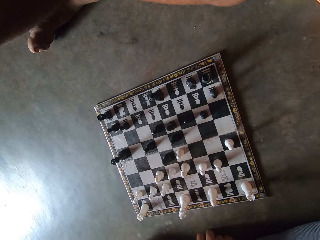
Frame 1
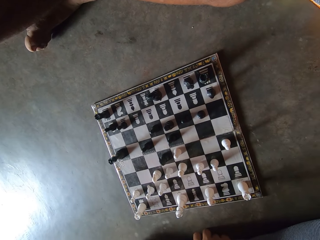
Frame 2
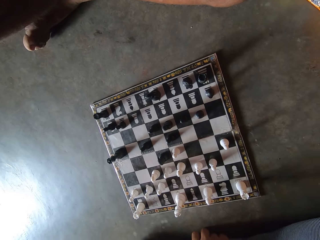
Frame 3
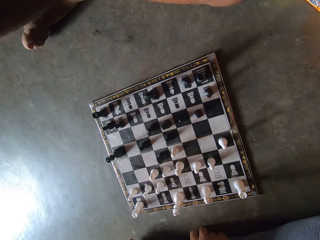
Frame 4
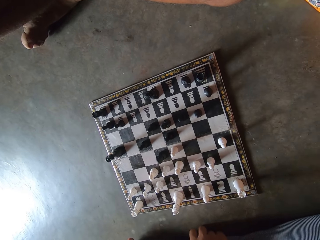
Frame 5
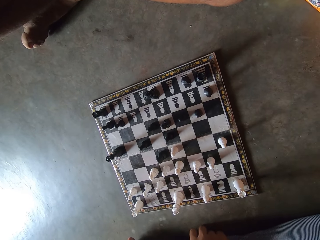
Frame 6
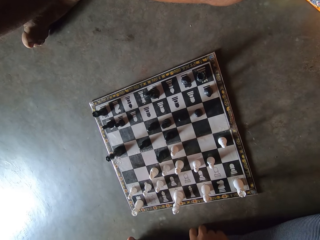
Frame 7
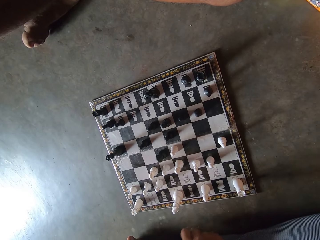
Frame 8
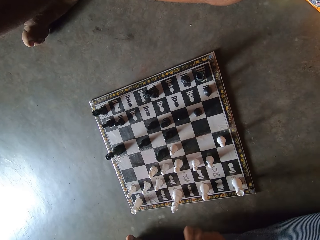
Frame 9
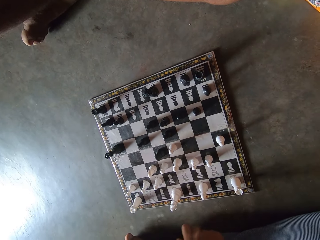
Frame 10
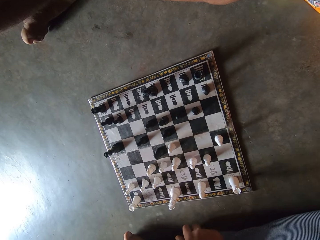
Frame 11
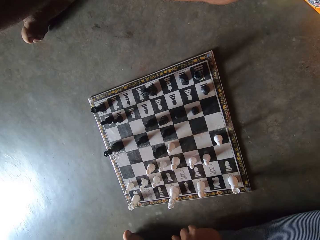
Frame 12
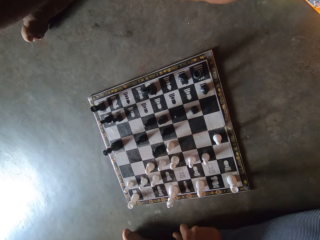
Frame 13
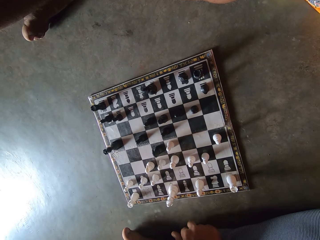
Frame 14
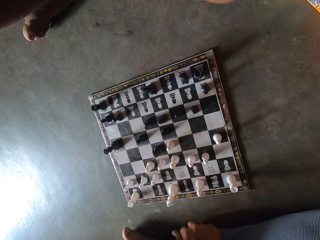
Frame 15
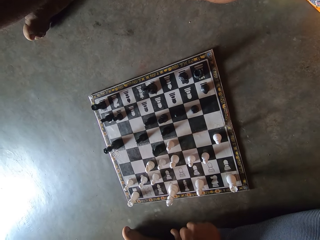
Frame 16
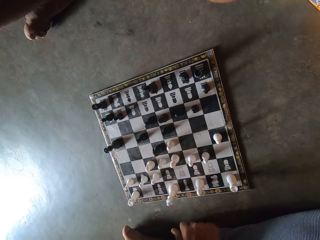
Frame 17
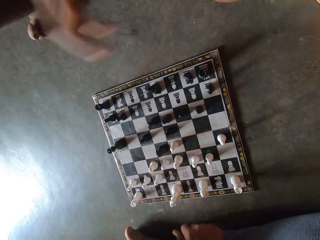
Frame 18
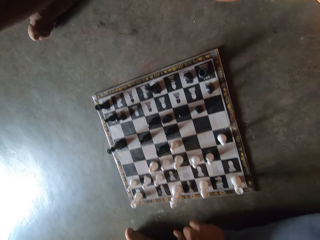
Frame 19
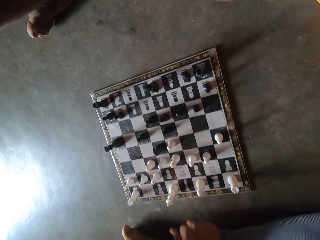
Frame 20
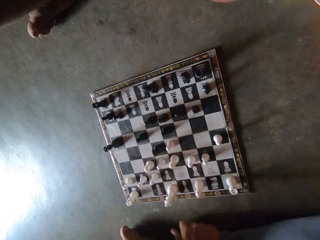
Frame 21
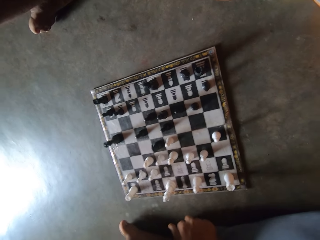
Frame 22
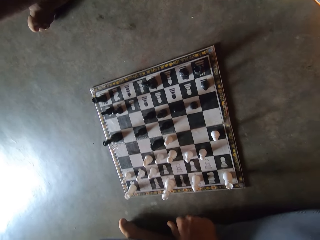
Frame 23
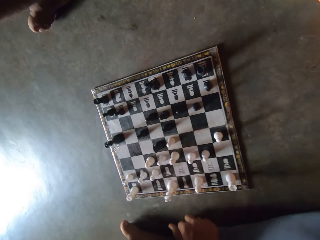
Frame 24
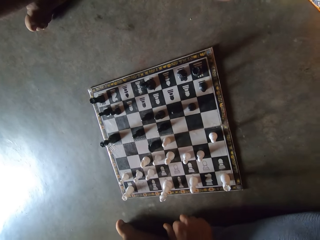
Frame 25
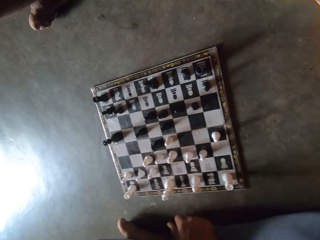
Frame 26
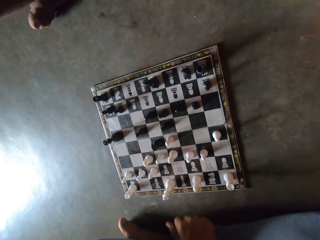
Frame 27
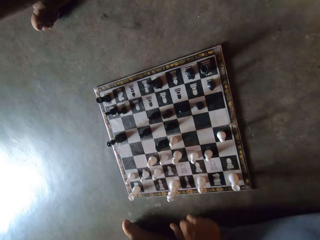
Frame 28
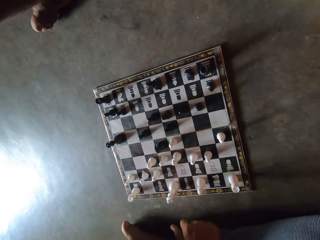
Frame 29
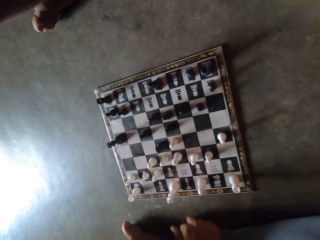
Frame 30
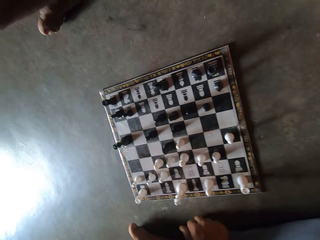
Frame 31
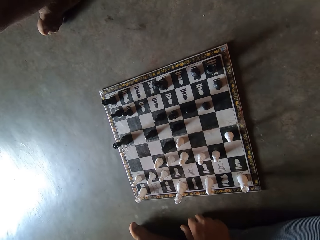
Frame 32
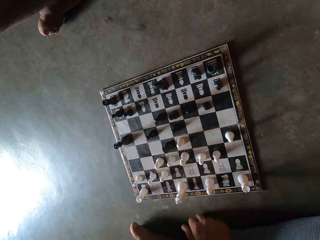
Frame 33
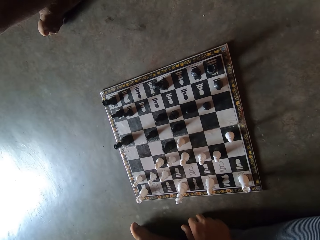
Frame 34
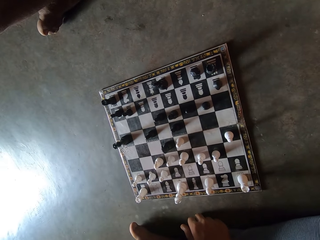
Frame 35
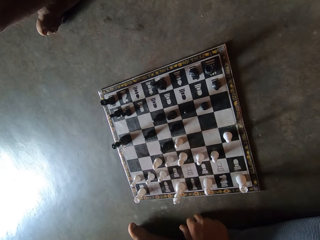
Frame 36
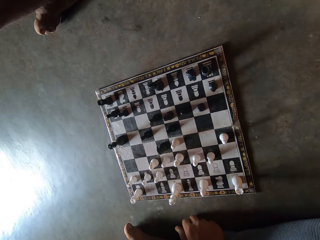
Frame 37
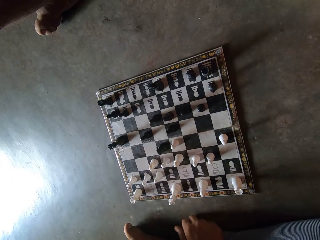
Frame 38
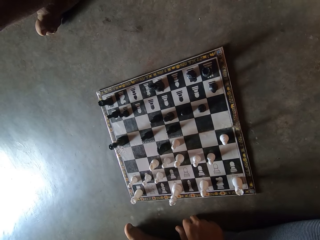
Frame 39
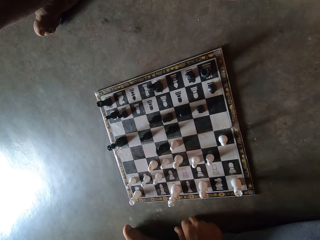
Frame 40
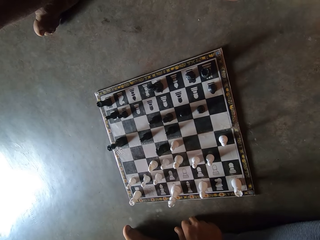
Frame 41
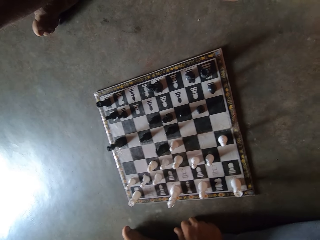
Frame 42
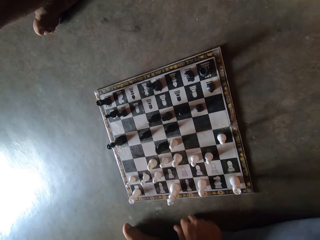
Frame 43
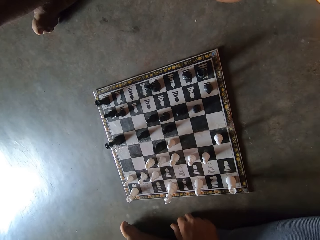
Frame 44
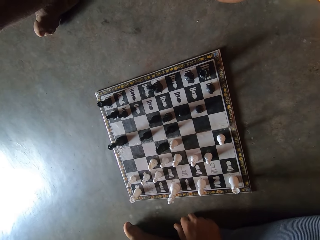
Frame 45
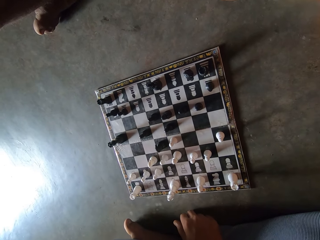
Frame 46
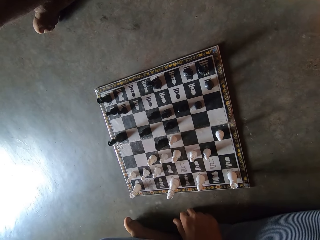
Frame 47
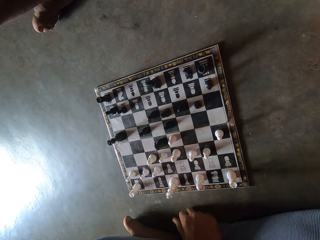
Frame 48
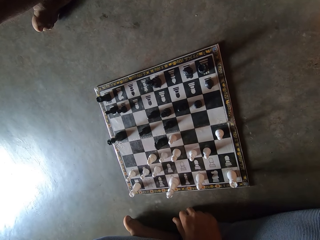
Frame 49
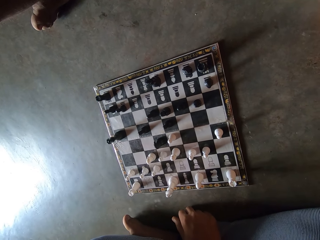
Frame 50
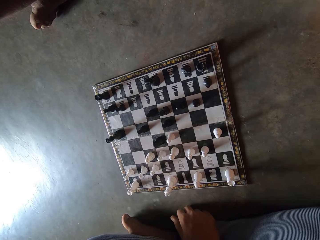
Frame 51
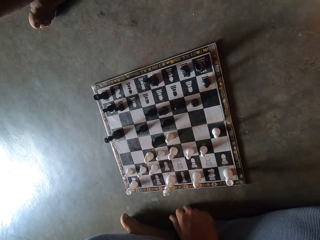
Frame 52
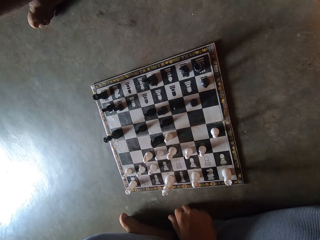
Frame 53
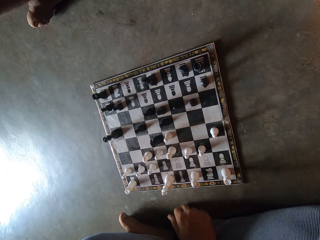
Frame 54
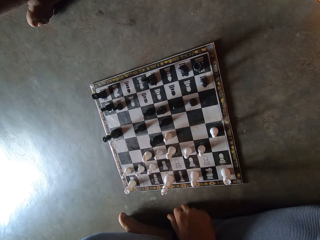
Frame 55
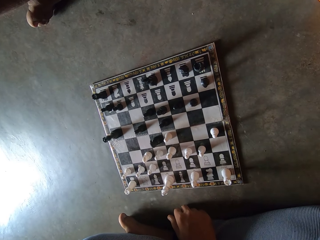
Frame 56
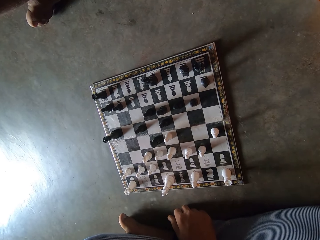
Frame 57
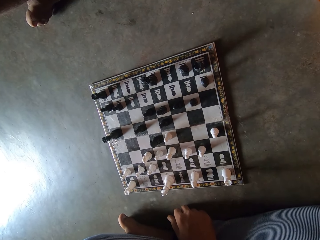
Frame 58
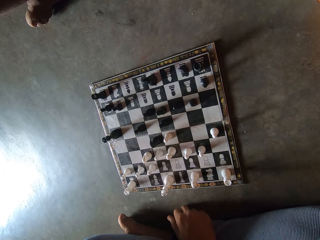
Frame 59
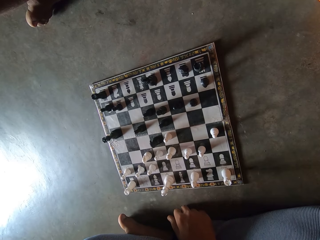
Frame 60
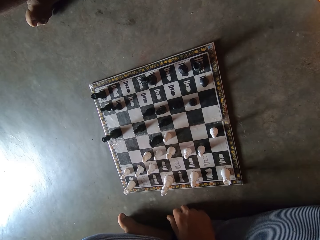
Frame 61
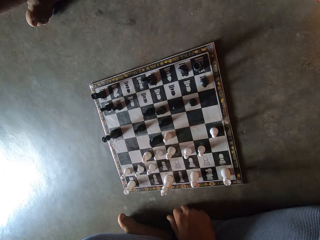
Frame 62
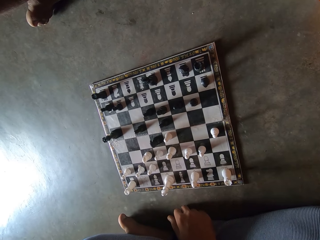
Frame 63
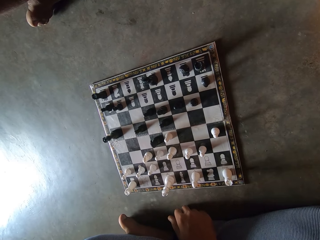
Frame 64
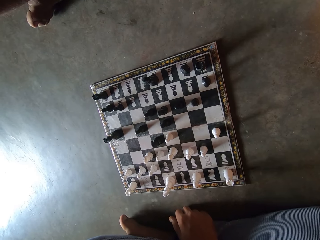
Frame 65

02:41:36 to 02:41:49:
The camera wearer moves a hand on the floor. They look at a chess board on the floor.

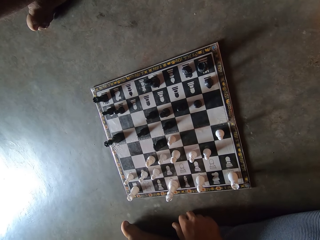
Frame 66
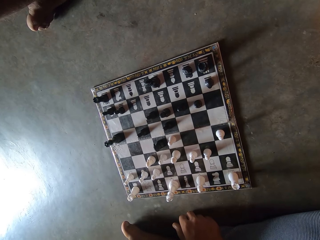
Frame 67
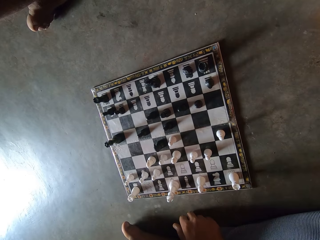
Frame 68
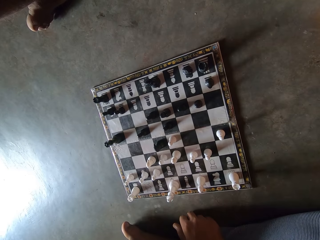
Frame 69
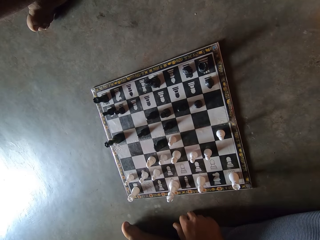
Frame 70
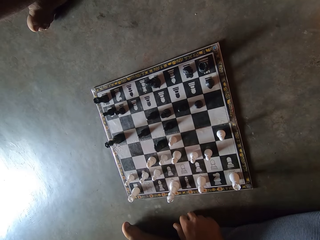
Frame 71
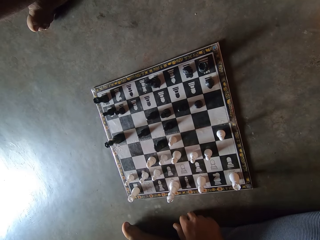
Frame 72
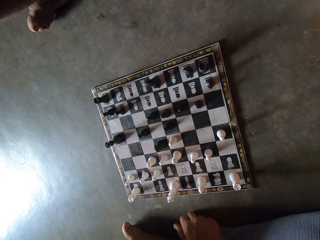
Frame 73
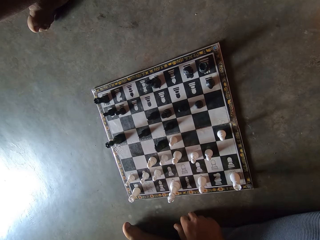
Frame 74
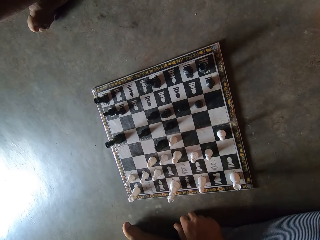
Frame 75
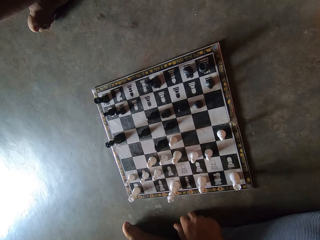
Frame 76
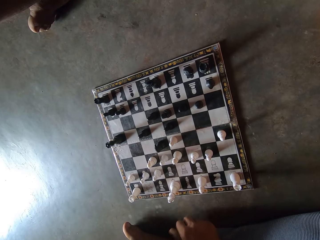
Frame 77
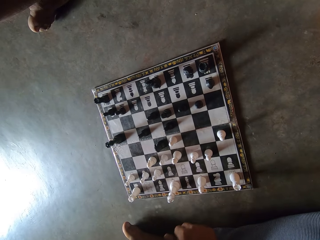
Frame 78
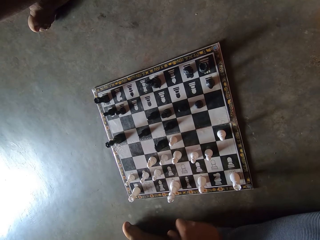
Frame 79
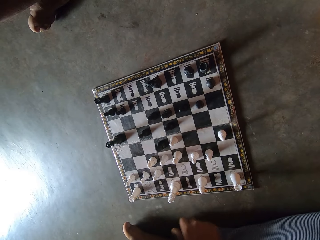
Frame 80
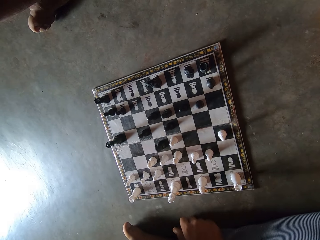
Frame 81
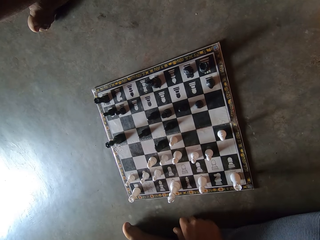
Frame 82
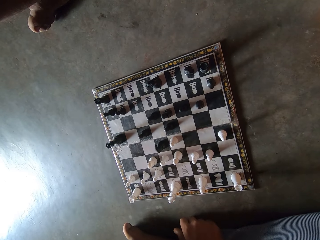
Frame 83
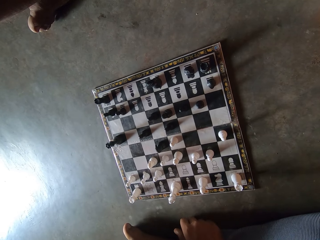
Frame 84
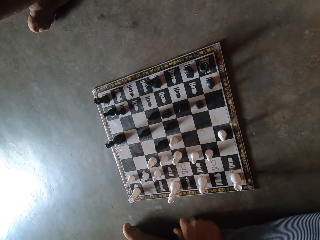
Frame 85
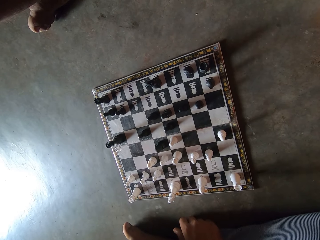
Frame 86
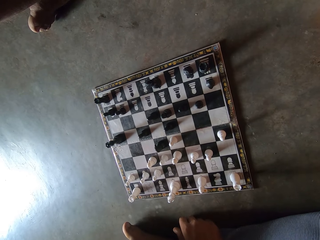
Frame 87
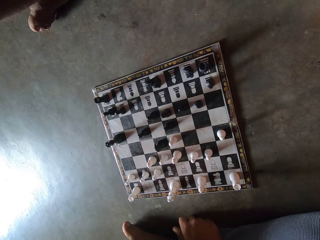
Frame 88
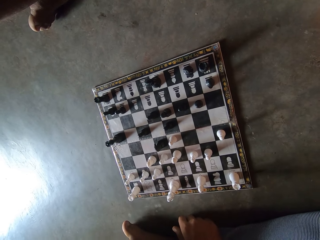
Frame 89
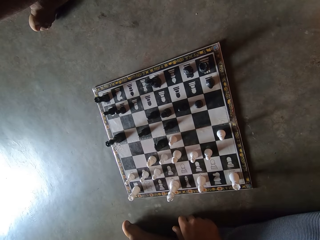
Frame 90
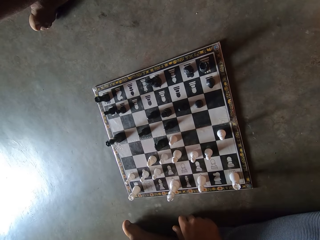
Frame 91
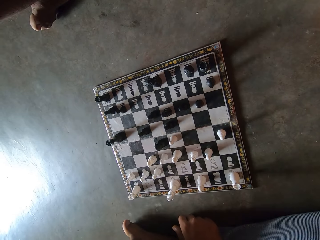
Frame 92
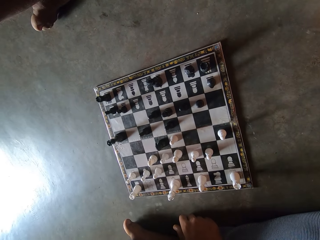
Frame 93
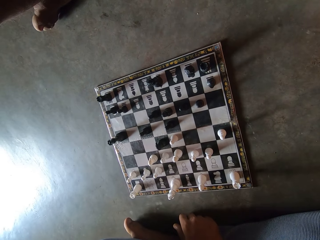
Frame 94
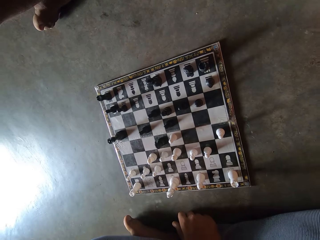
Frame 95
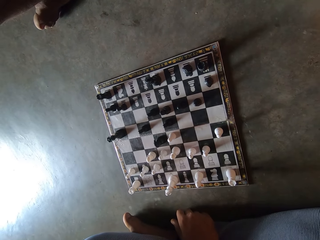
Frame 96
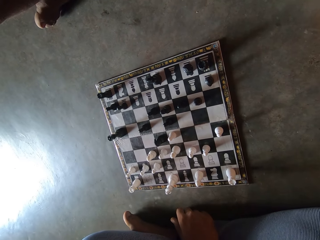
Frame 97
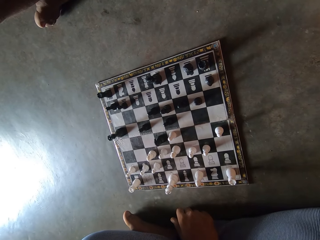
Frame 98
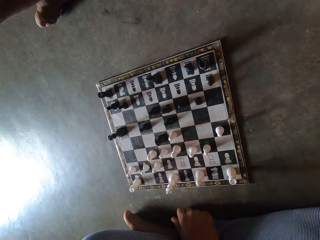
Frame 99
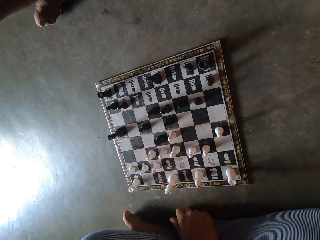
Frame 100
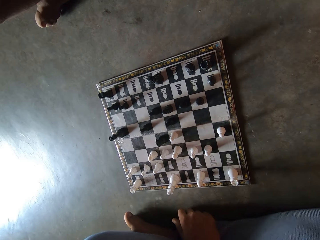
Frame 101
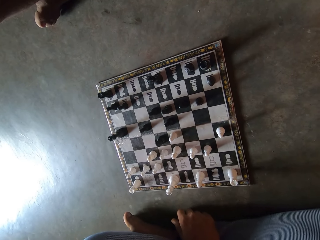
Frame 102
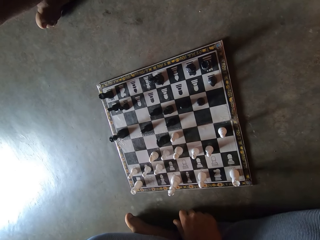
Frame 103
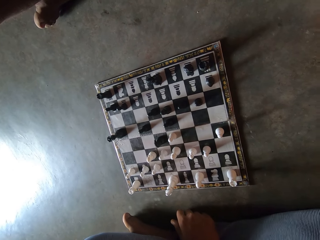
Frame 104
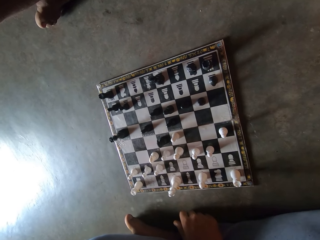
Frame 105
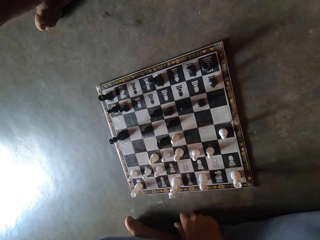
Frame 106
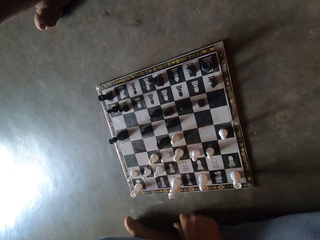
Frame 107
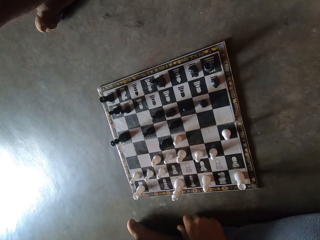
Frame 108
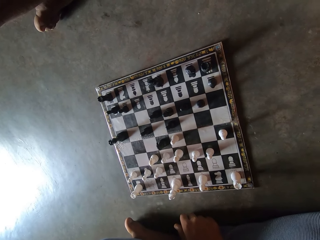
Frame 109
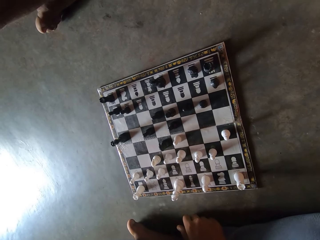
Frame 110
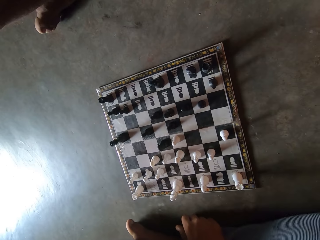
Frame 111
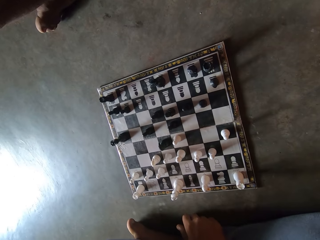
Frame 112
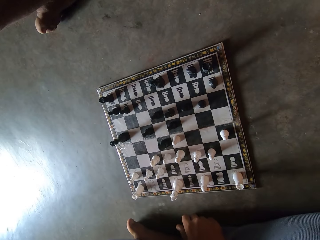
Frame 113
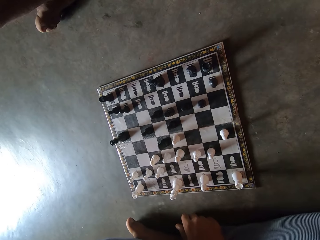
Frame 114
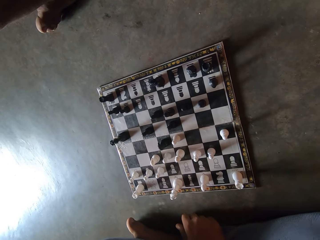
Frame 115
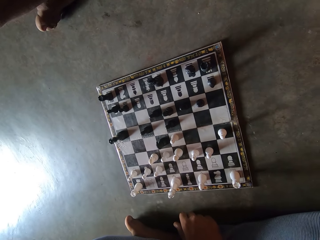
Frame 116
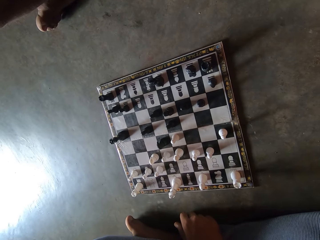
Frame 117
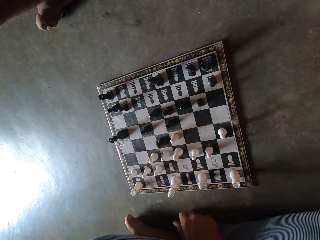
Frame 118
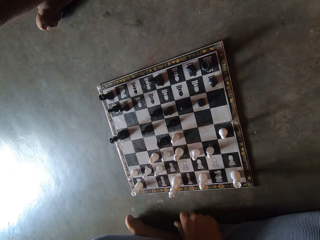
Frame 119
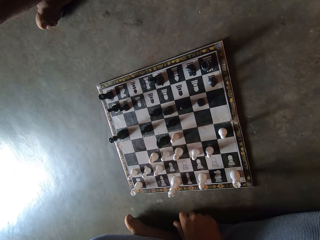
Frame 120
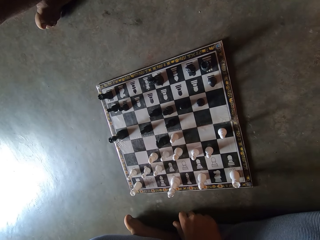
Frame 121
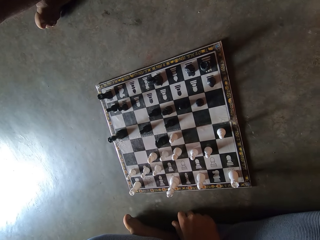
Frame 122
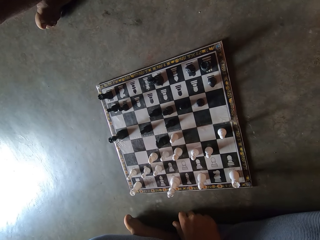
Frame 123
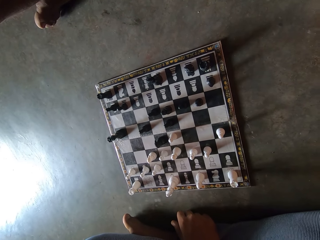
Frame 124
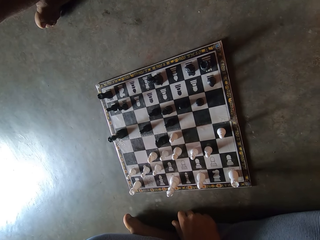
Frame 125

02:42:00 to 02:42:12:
The camera wearer taps a hand on the floor. They look at a chess board on the floor.
